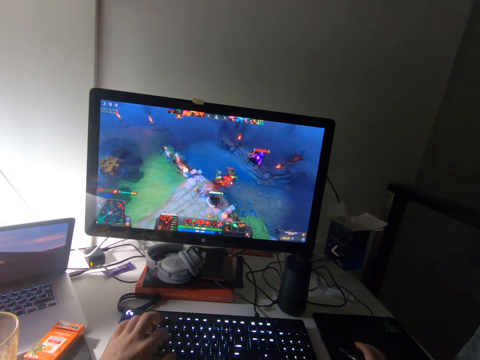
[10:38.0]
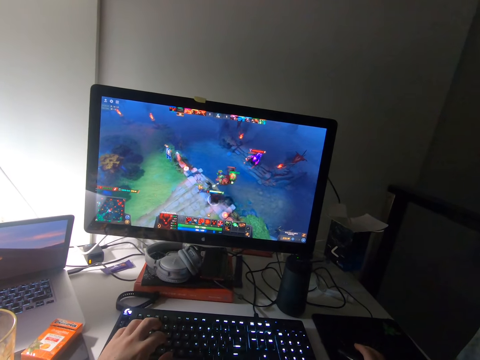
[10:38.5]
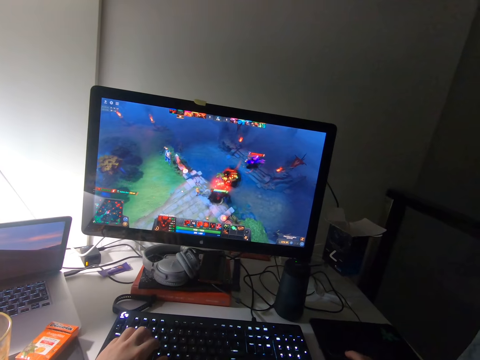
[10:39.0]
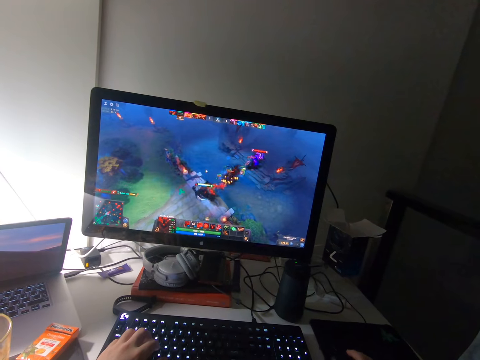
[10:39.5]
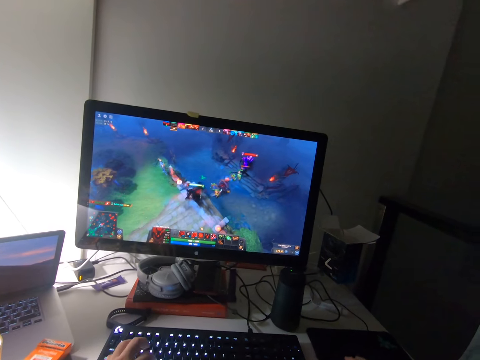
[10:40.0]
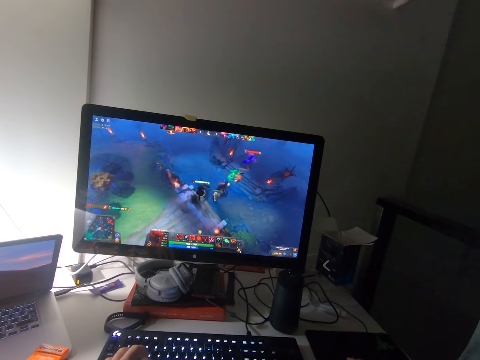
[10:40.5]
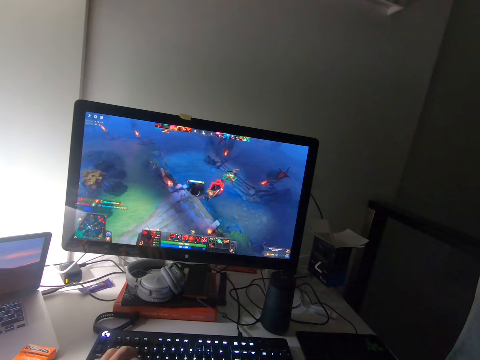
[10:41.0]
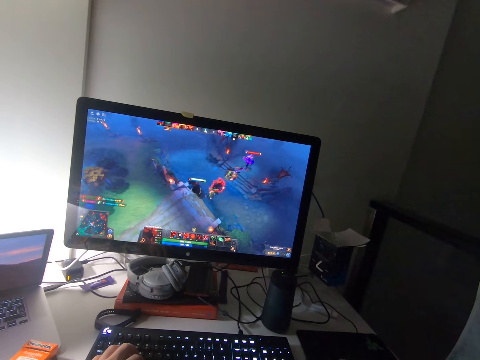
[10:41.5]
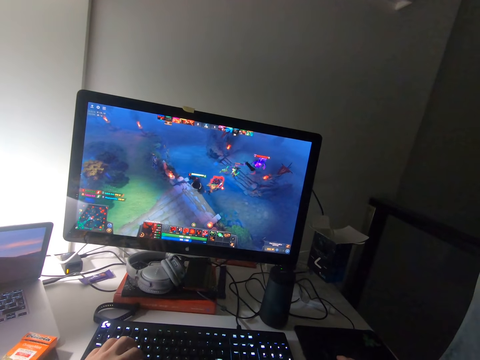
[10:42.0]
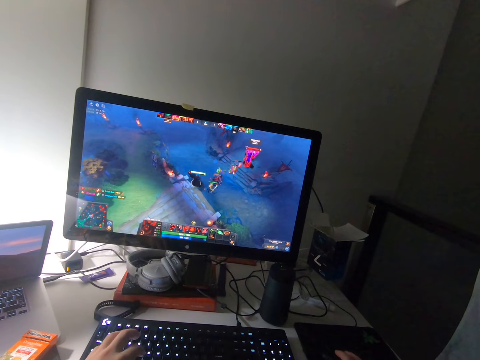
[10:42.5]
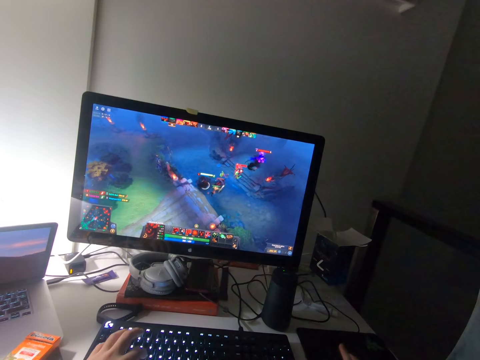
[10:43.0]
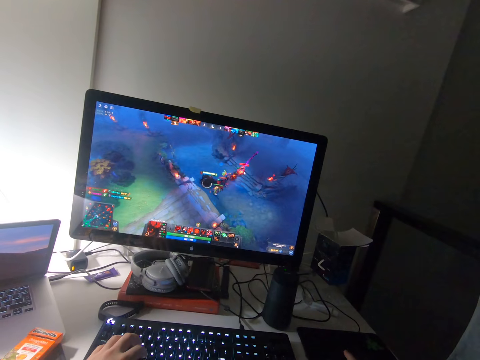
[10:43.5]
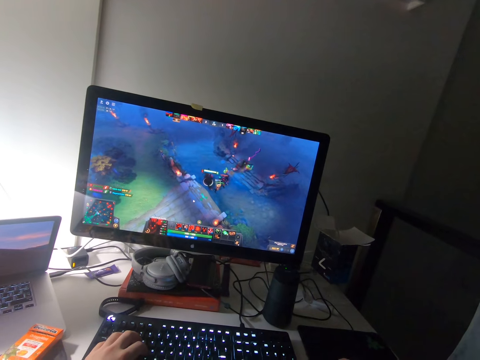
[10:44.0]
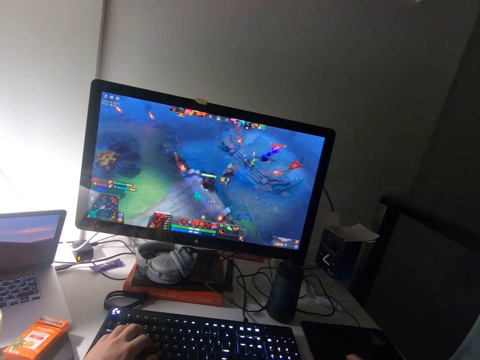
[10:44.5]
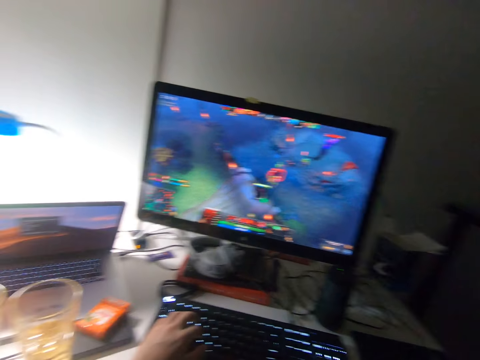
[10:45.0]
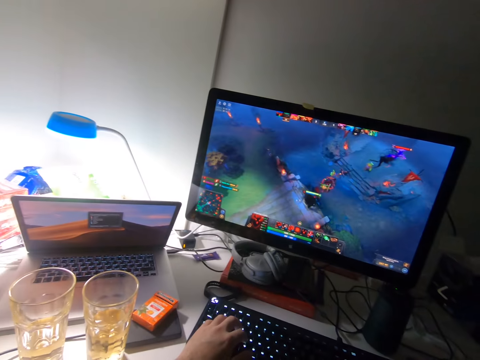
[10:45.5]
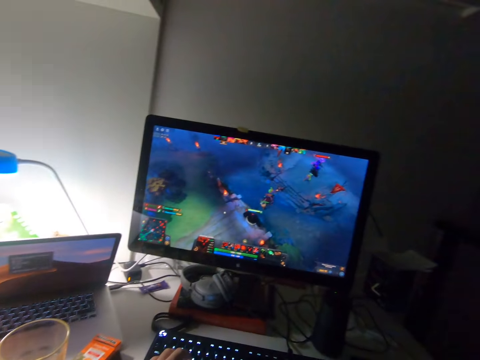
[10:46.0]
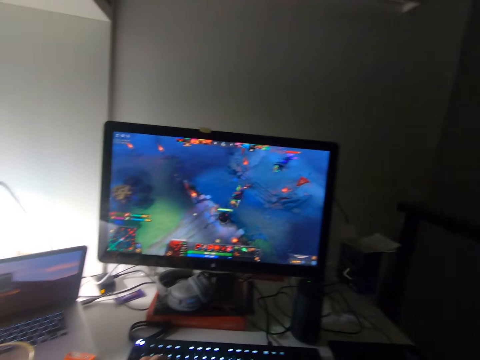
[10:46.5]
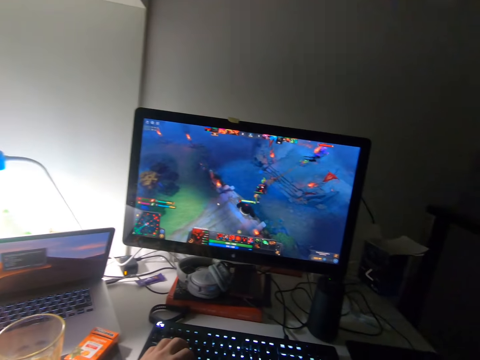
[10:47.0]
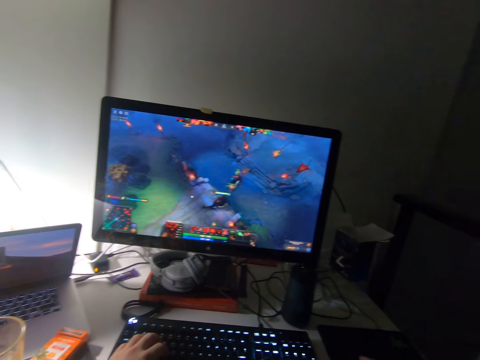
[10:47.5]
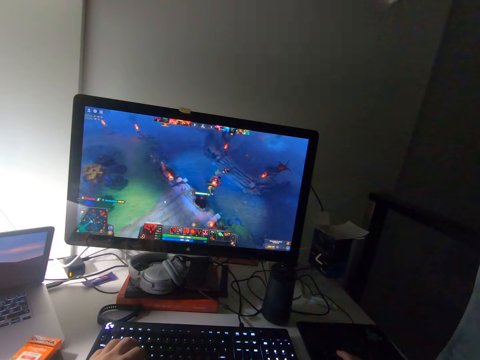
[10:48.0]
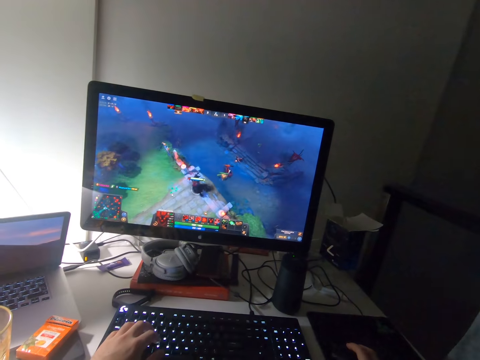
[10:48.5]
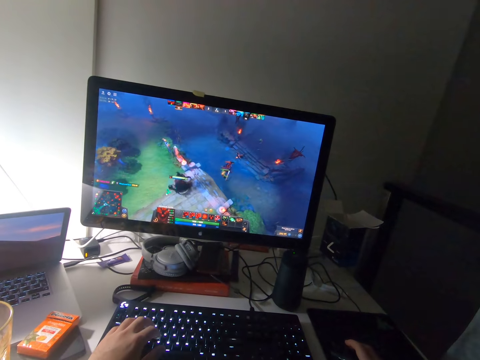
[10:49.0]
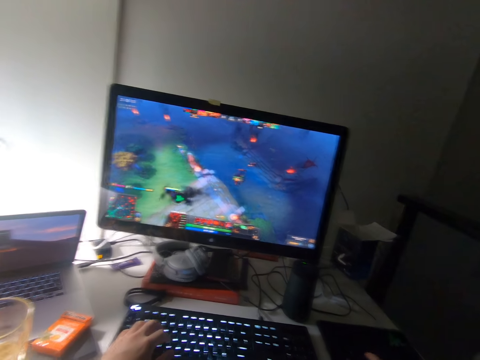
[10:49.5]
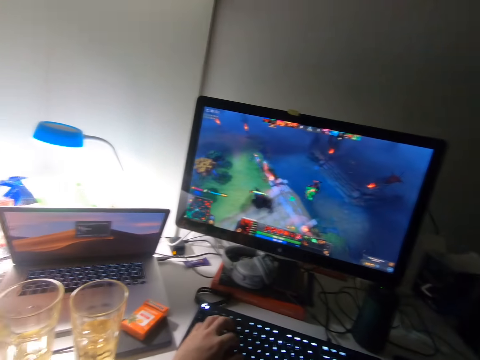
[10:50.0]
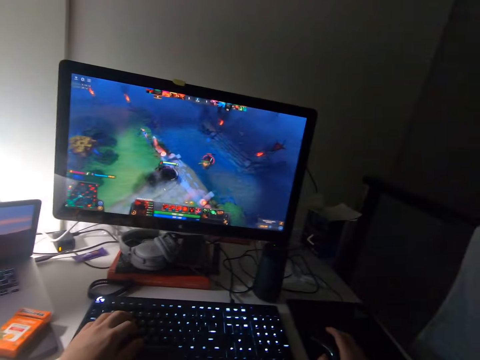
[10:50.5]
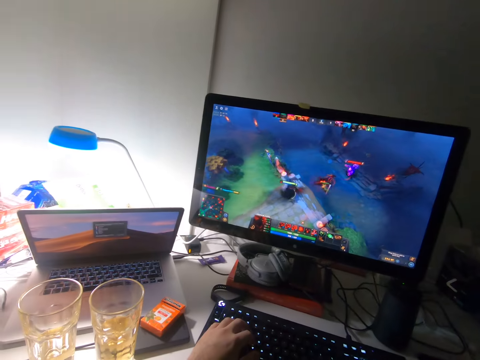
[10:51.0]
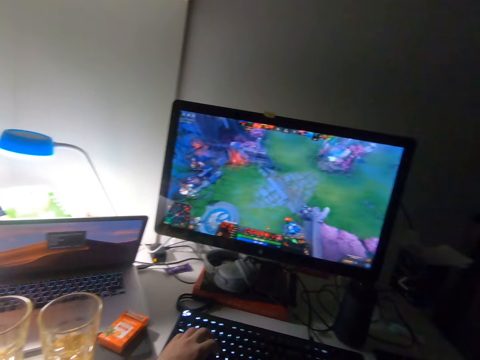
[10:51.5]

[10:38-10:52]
The camera wearer operates the keyboard. They press the mouse. They stare at the computer screen. They operate the keyboard. They press the mouse. They operate the keyboard. They stare at the computer screen. They press the mouse. They operate the keyboard.

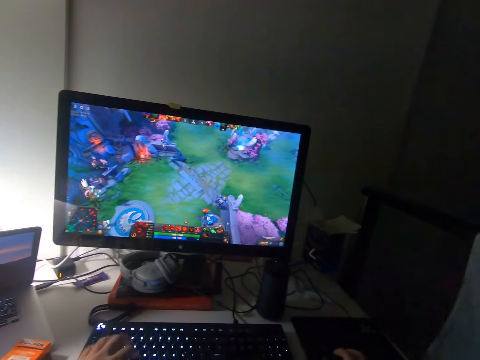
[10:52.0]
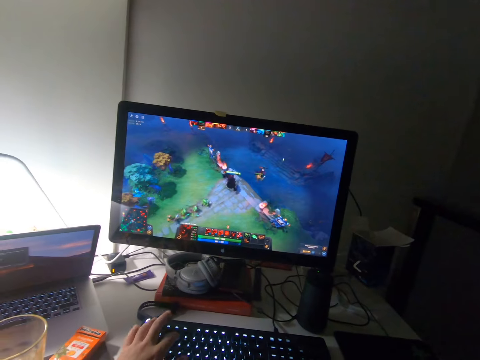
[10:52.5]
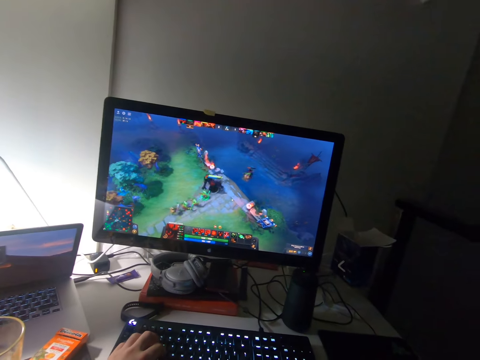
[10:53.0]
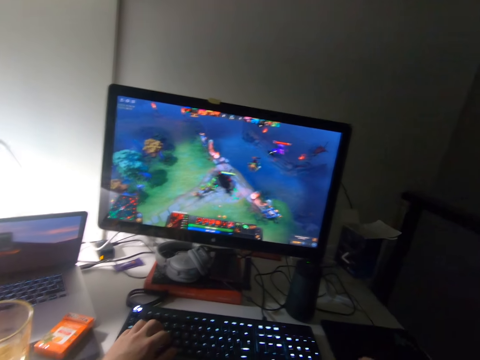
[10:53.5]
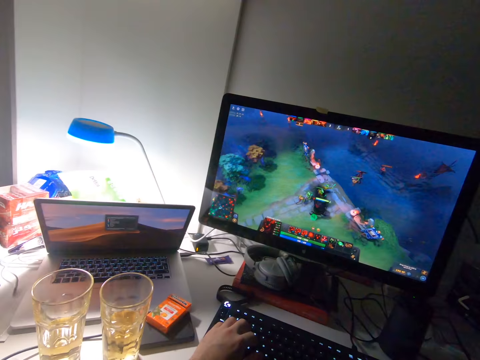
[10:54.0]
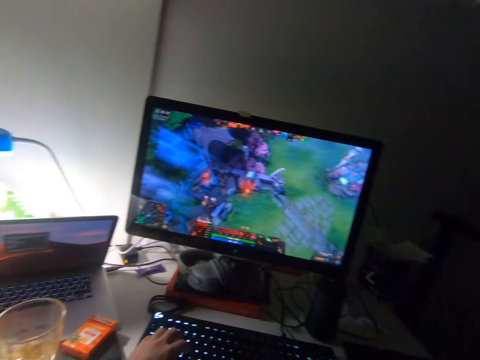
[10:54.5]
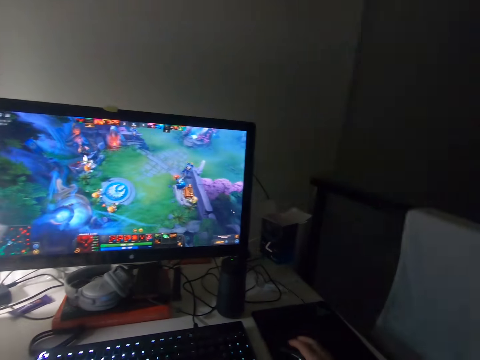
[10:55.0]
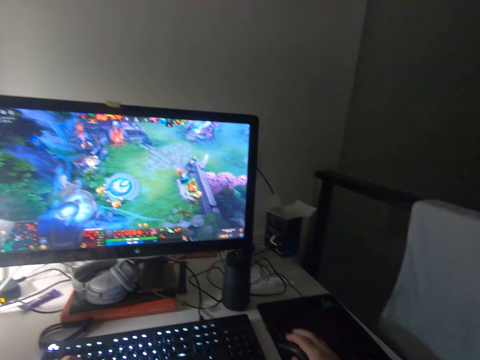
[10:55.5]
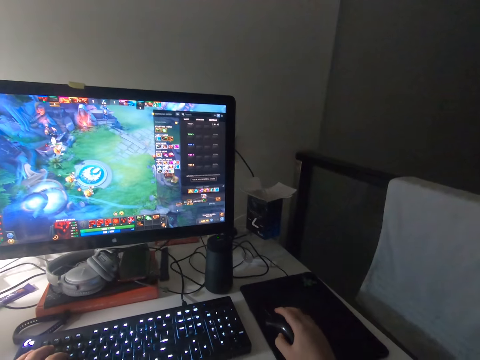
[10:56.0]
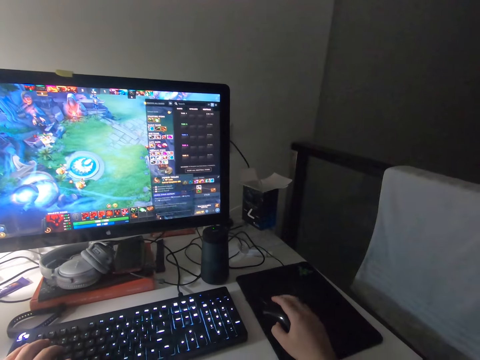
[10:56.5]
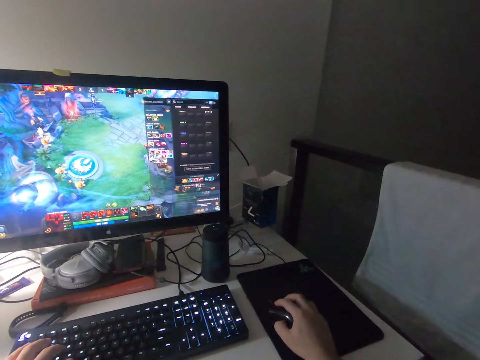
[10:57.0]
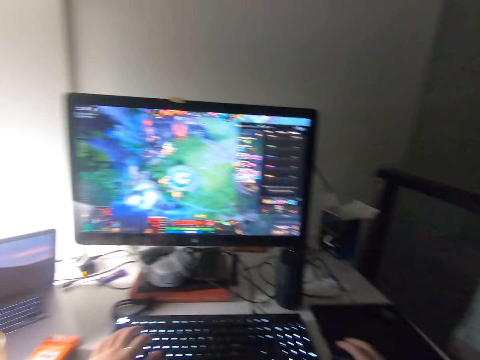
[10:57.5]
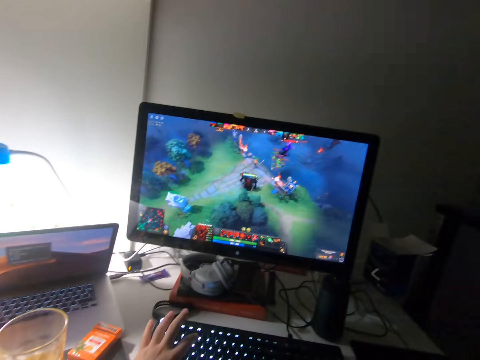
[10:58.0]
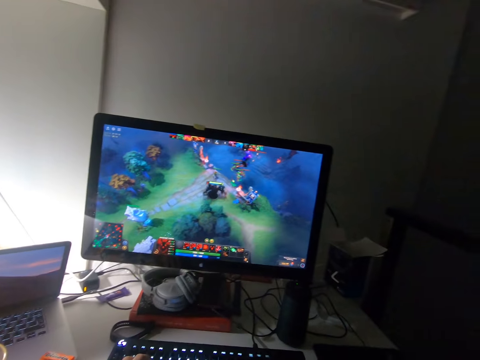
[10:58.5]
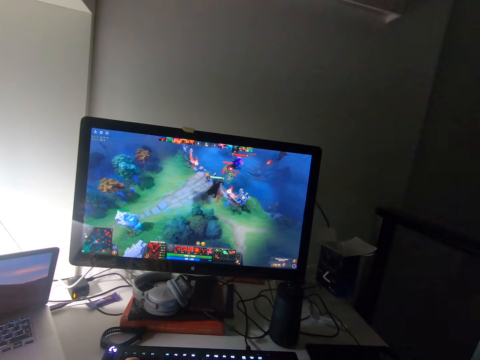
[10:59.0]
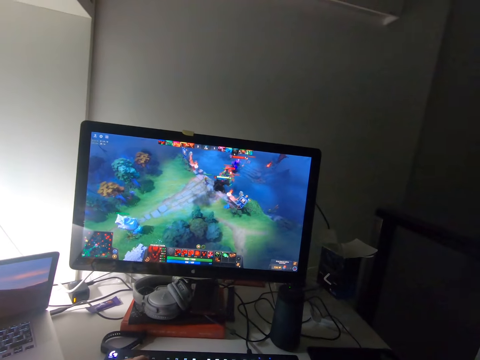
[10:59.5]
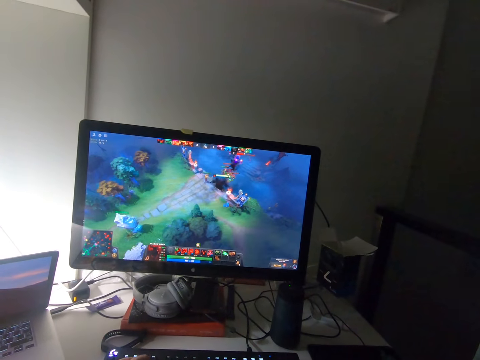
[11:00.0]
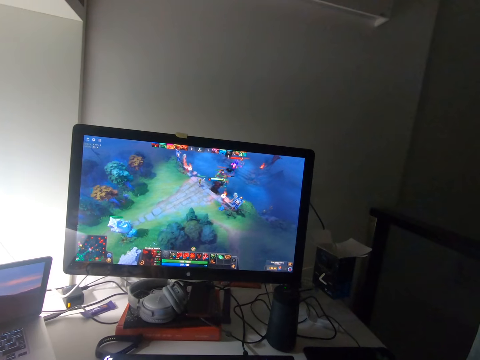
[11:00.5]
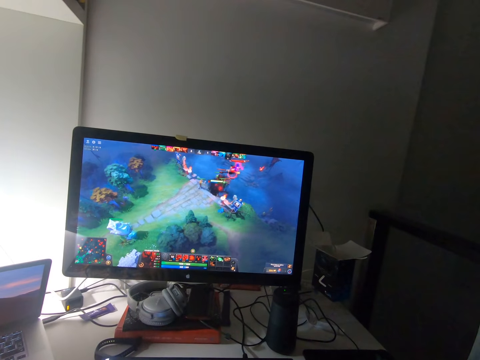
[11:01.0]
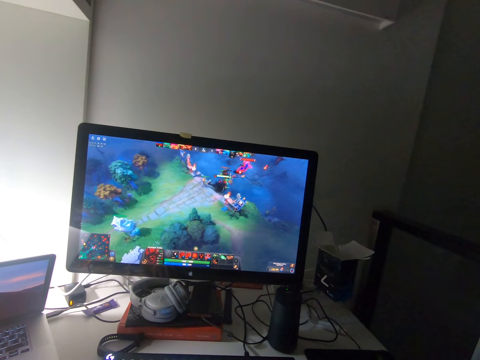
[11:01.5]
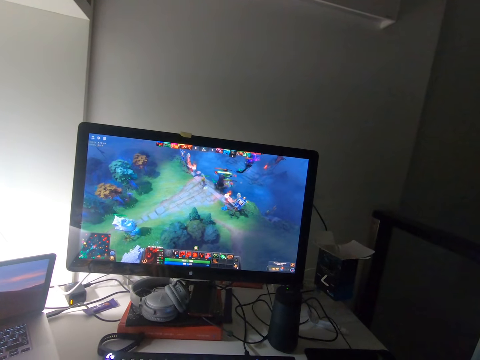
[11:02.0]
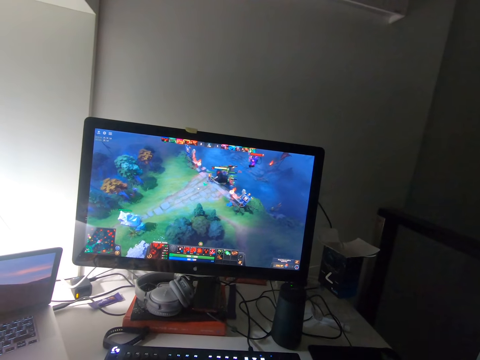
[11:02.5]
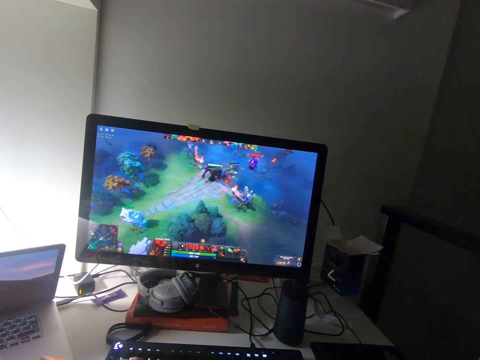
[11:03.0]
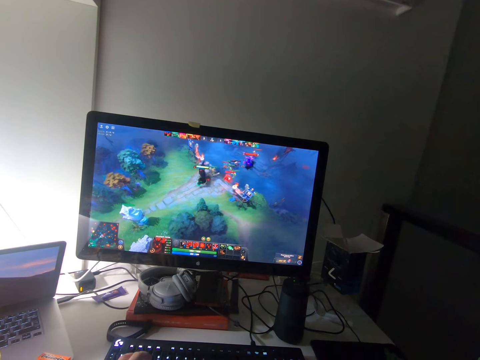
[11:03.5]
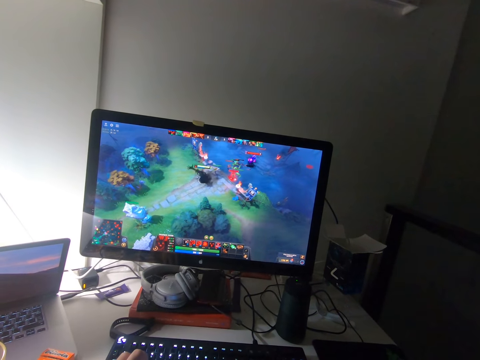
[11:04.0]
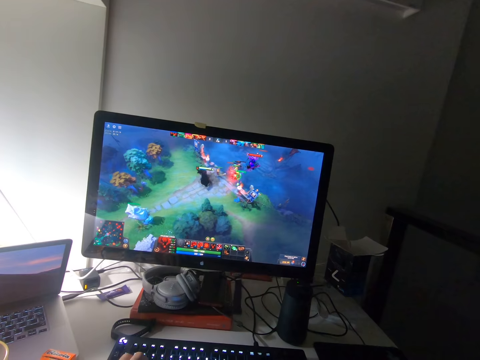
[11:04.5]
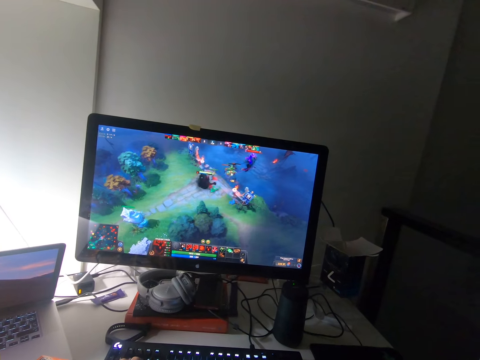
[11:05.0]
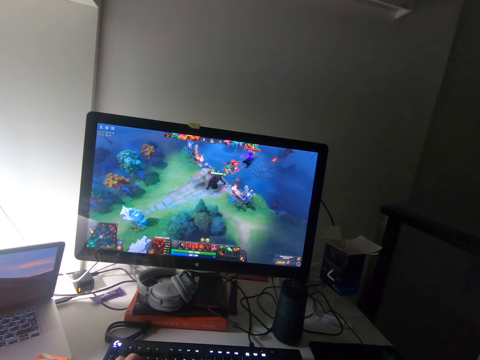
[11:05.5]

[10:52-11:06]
The camera wearer stares at the computer screen. They press the mouse. They operate the keyboard. They press the mouse.
